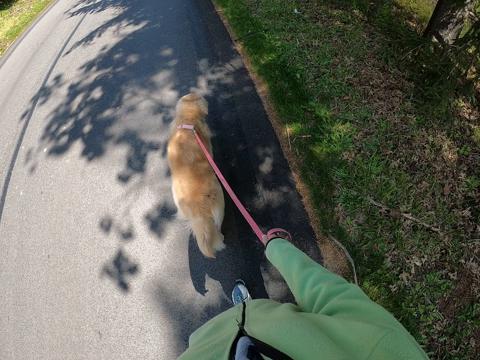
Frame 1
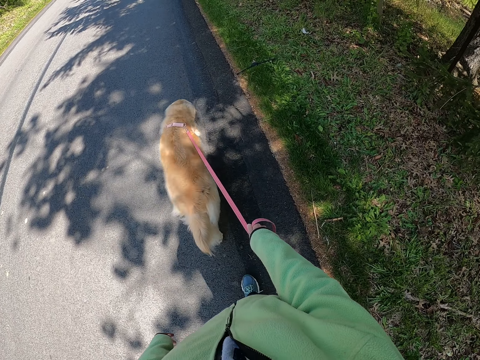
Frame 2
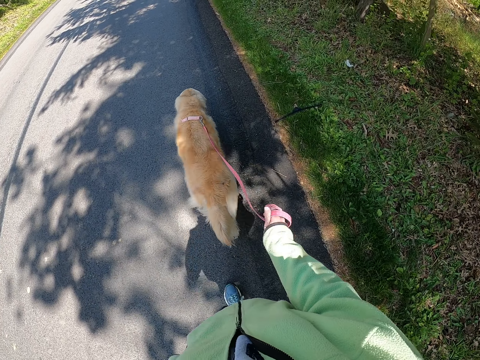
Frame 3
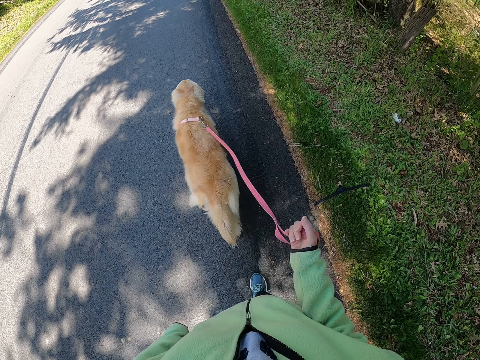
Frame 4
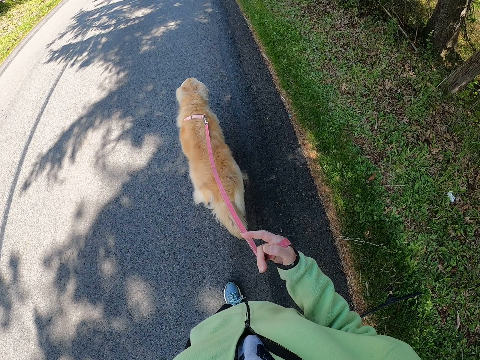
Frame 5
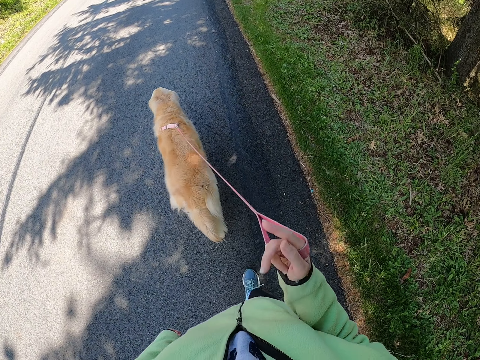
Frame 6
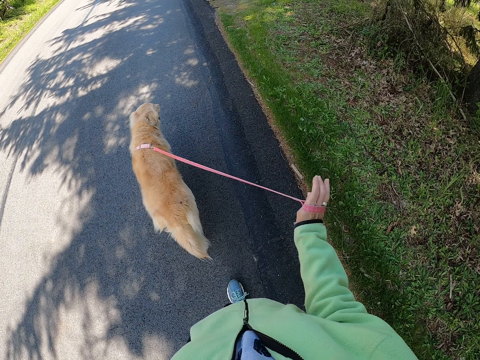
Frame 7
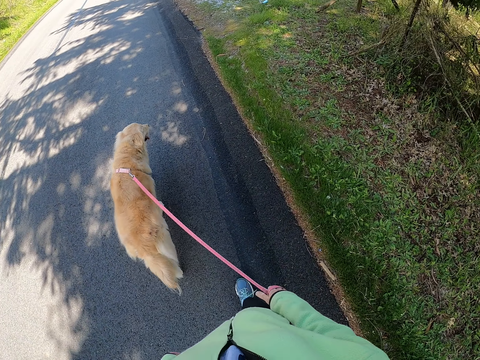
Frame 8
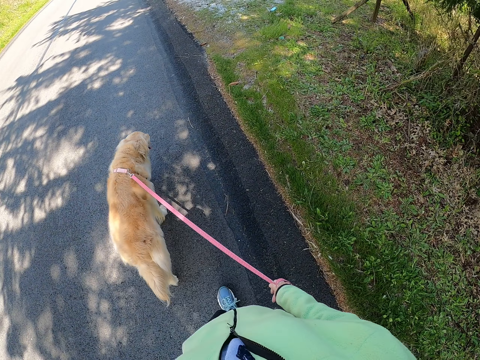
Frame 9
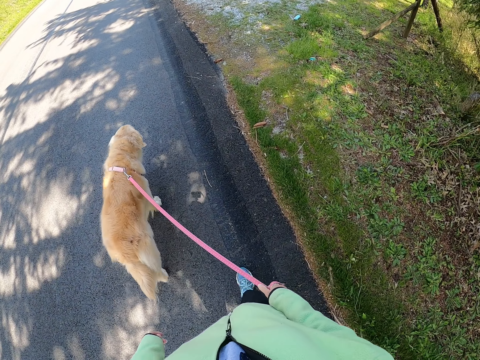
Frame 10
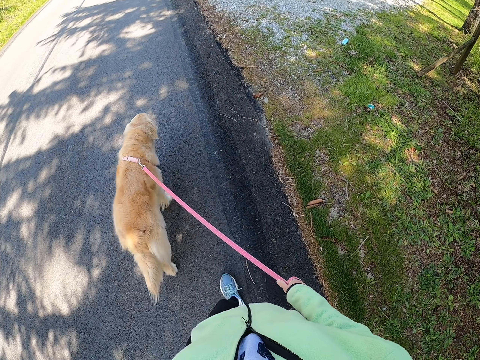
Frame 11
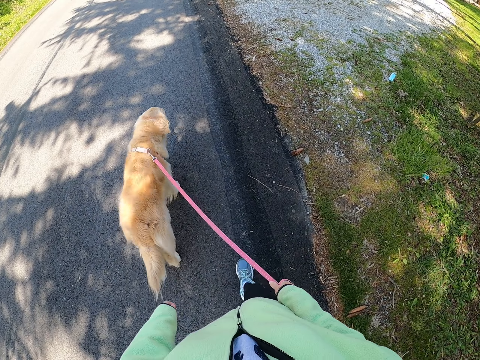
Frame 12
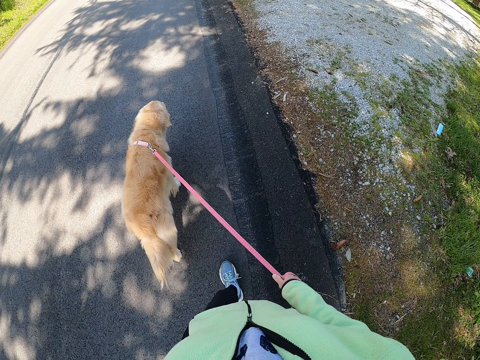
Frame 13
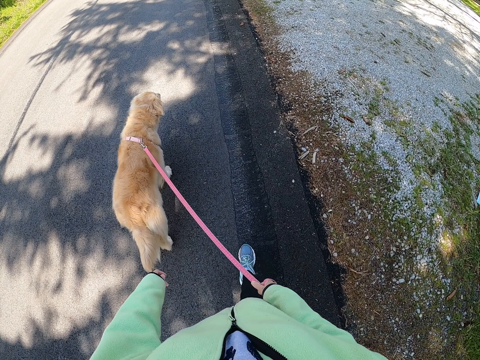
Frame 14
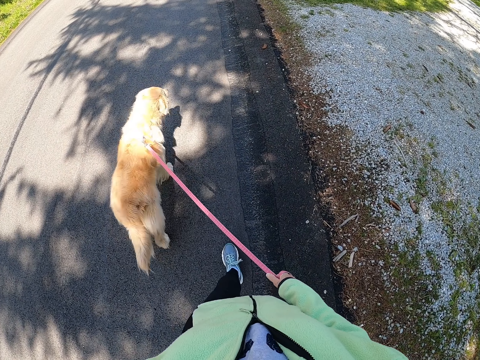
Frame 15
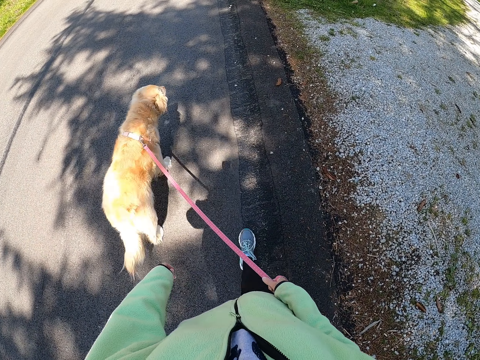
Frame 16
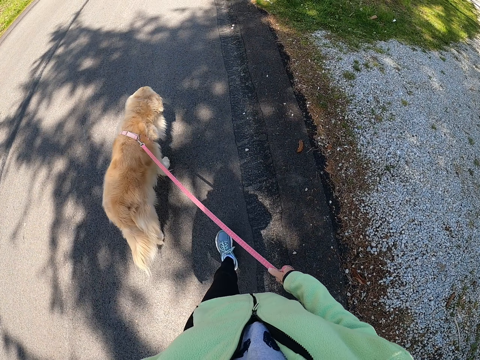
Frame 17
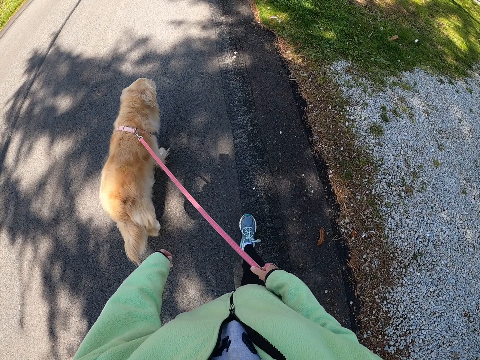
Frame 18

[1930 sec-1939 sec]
The camera wearer twists the dog leash on her right hand. She walks the dog on the road.

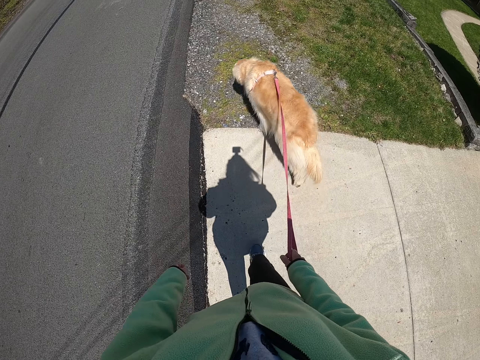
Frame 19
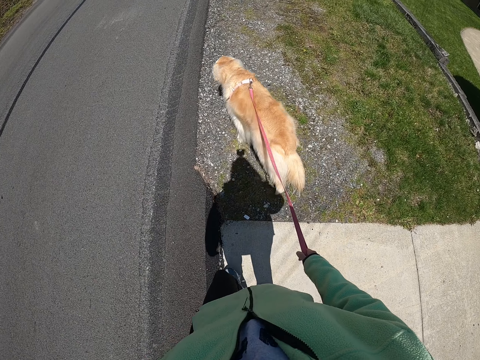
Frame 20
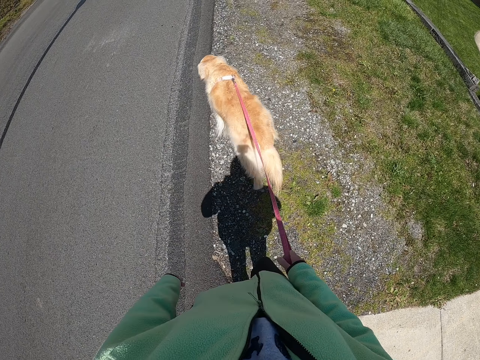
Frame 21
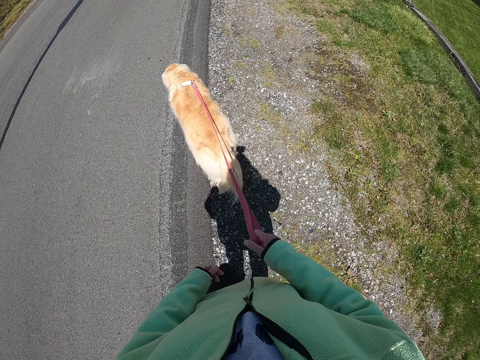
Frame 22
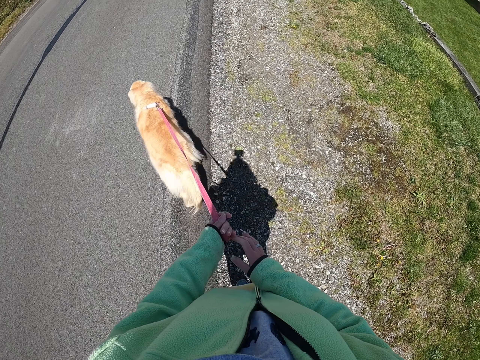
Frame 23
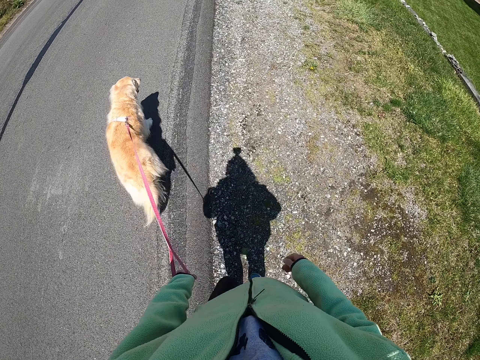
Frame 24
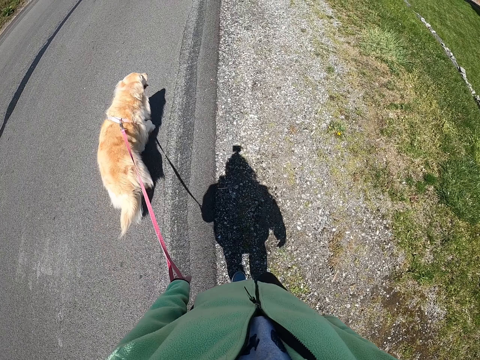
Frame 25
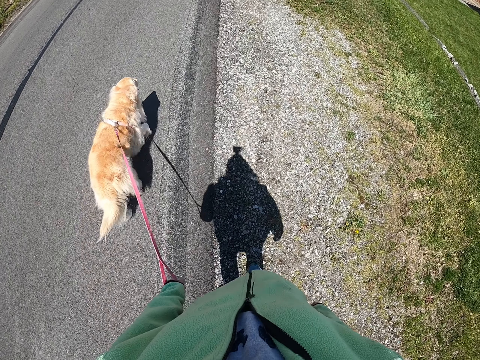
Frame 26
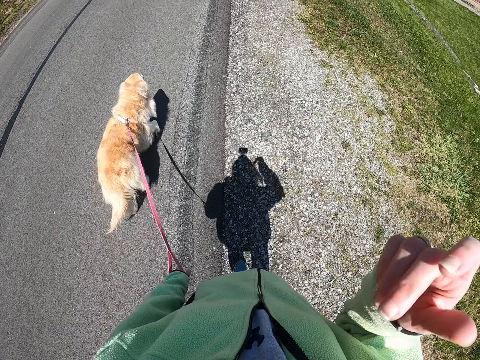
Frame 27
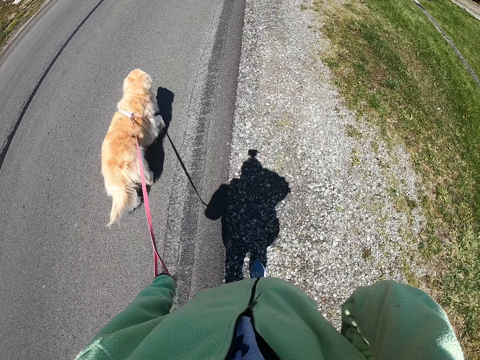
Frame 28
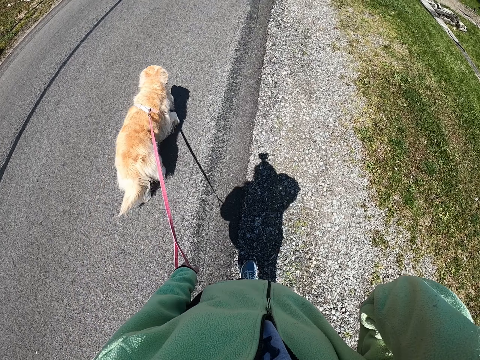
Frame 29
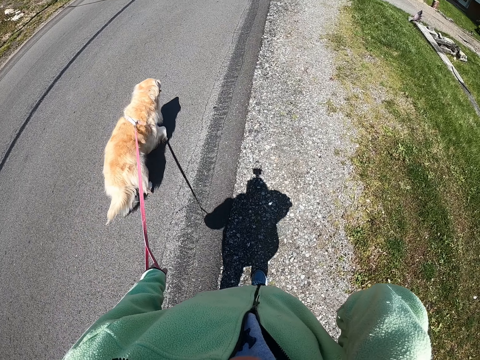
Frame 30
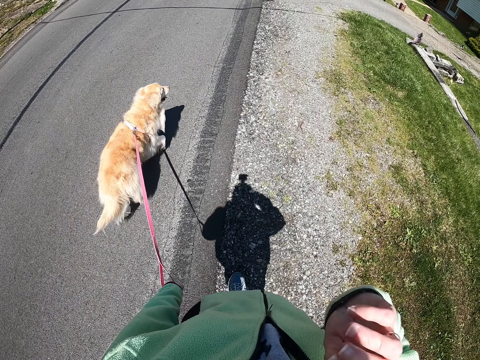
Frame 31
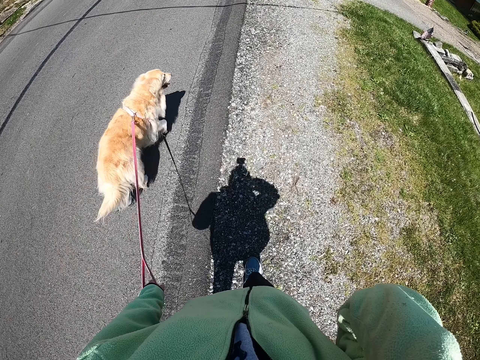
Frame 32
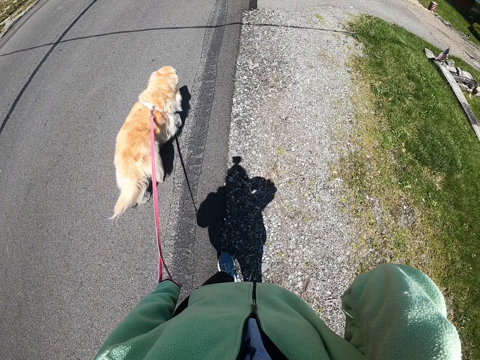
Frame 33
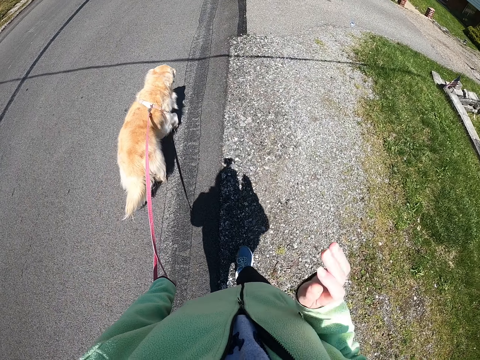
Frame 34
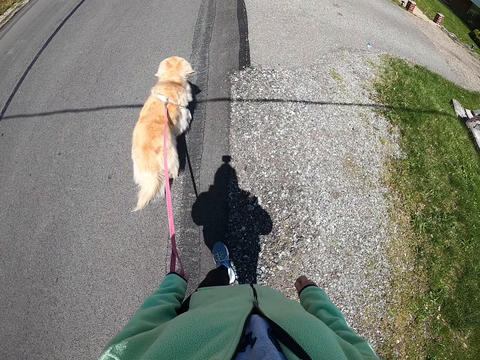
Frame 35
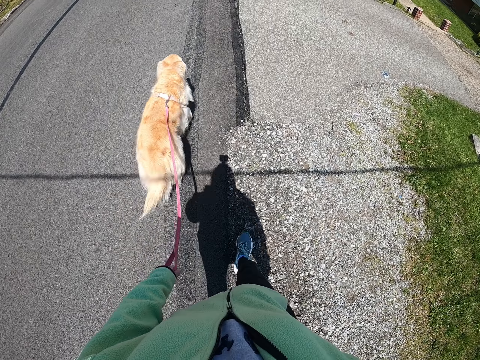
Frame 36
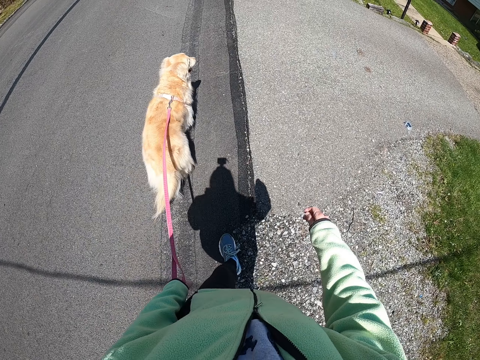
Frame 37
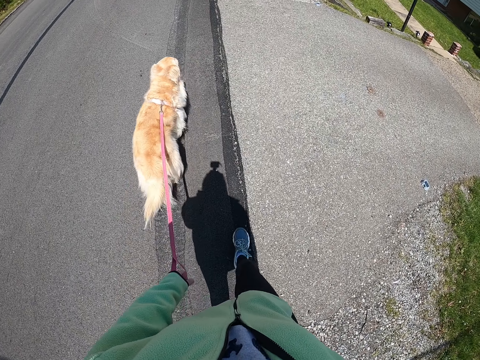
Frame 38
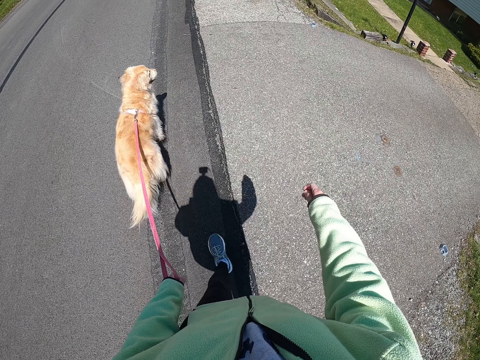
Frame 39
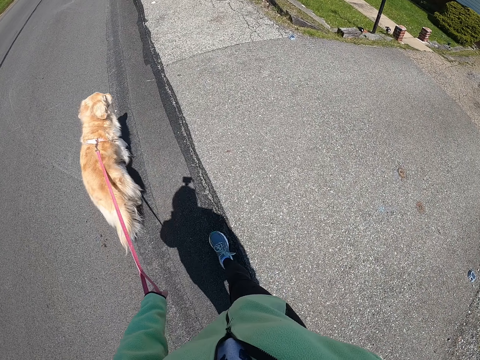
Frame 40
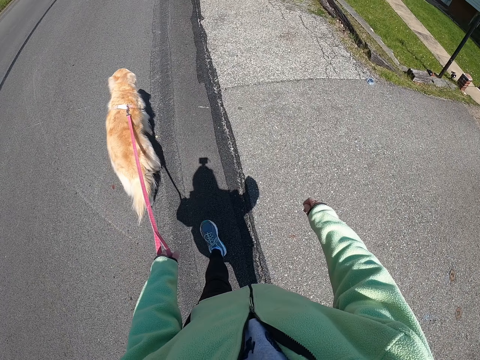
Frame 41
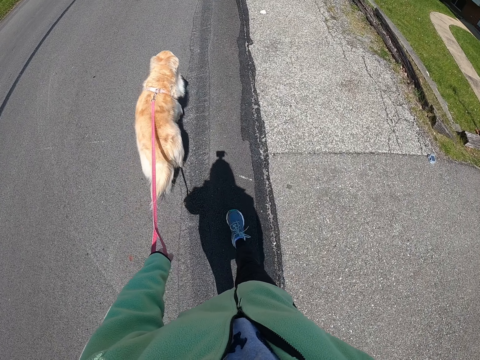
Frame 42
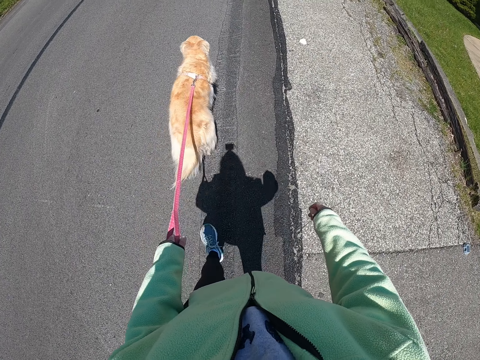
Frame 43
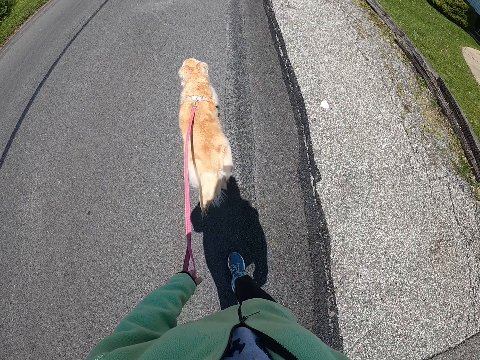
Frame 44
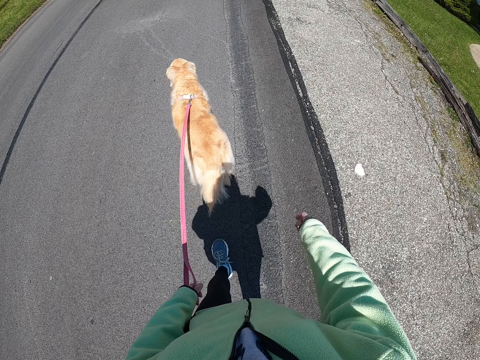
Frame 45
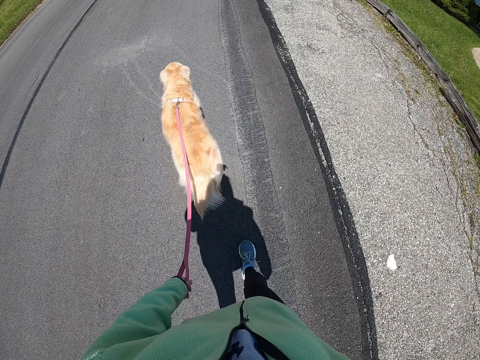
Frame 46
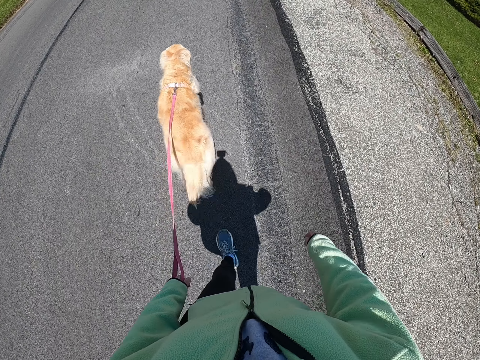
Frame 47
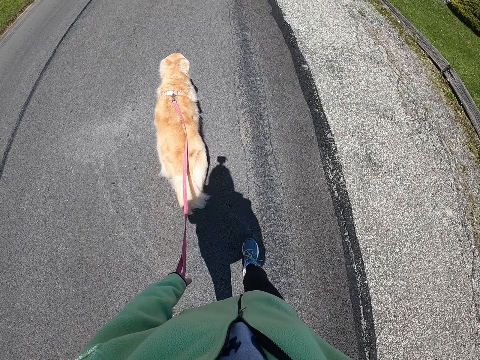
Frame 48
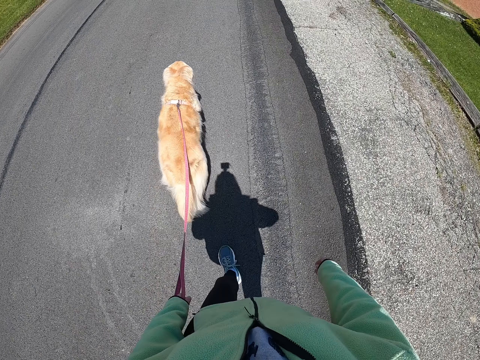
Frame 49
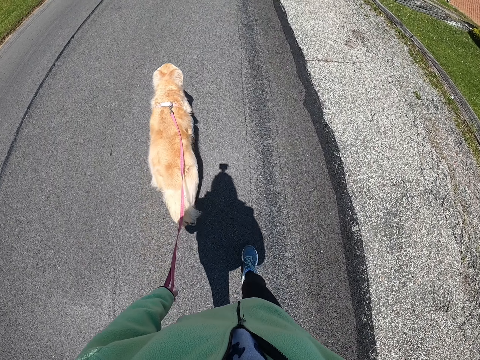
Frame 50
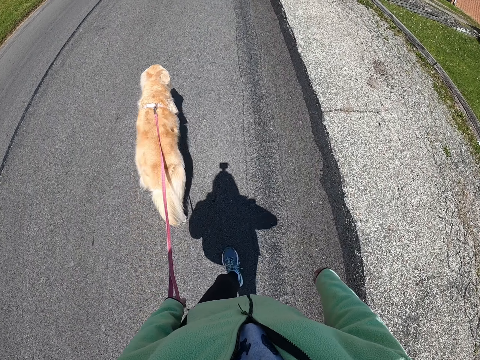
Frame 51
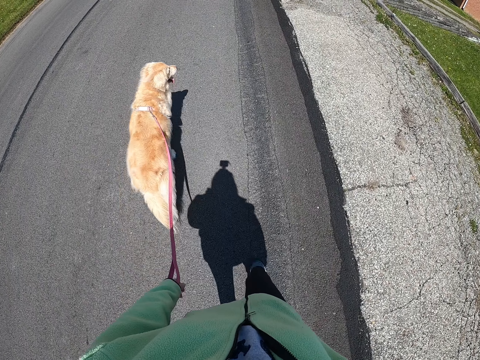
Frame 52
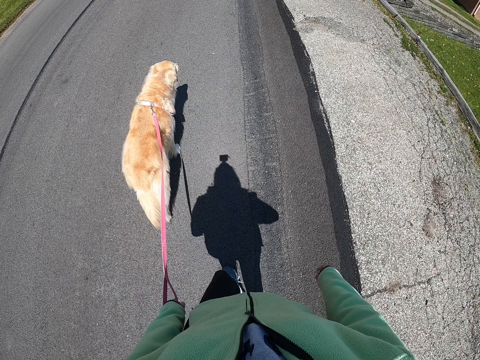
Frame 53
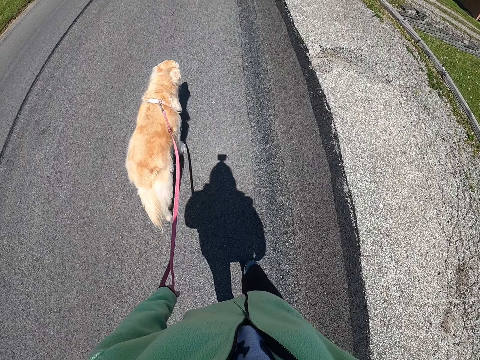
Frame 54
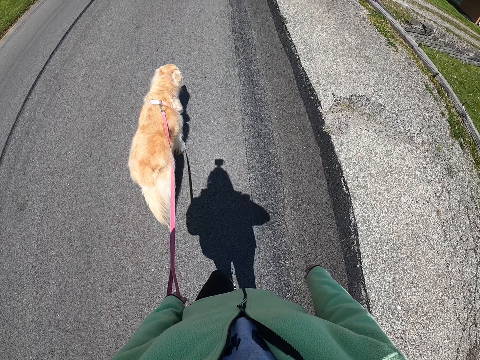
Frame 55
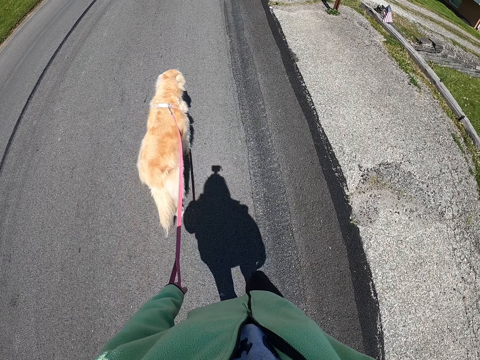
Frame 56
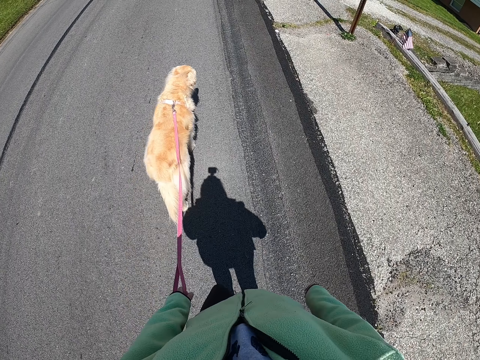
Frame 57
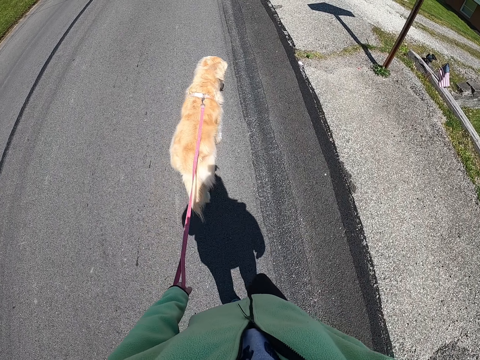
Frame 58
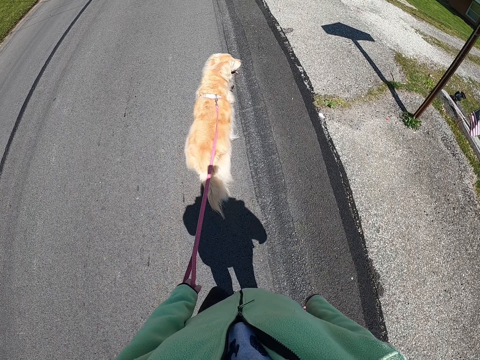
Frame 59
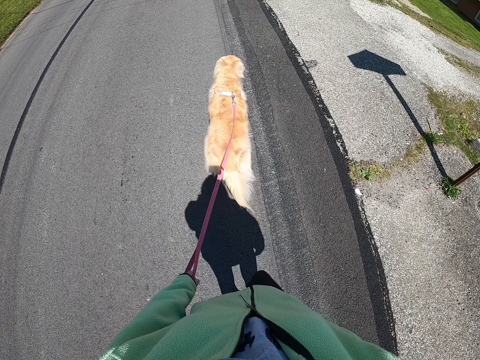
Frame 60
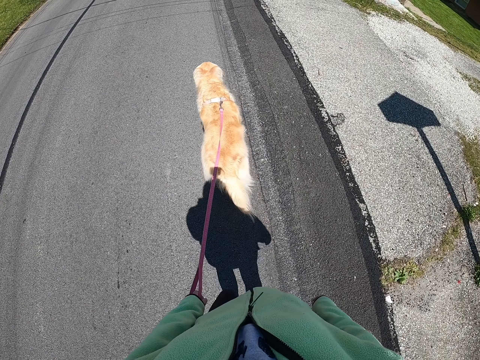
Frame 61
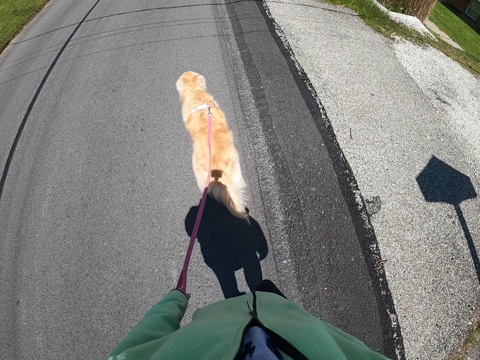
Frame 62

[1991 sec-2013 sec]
The camera wearer transfers the dog leash to his left hand. He walks the dog along the road.
